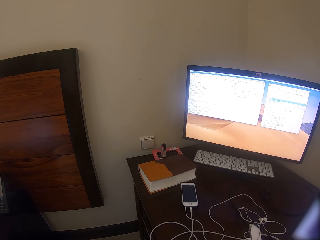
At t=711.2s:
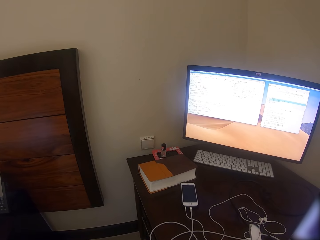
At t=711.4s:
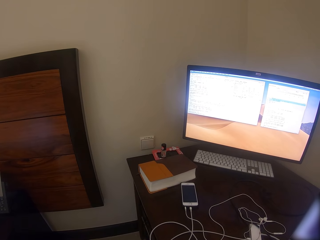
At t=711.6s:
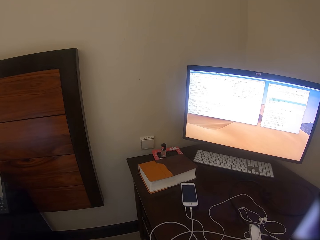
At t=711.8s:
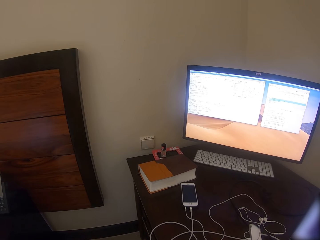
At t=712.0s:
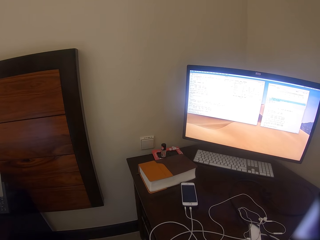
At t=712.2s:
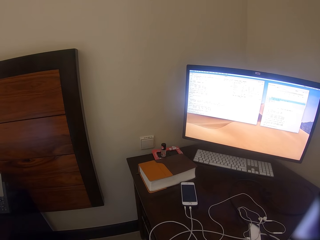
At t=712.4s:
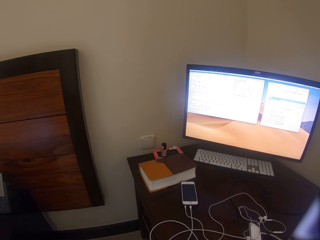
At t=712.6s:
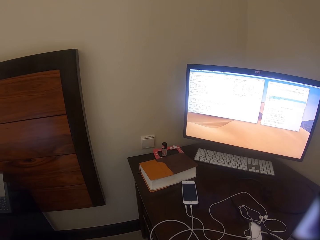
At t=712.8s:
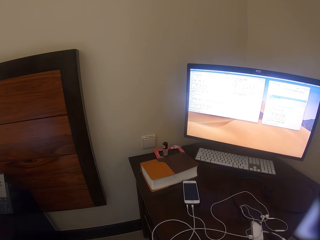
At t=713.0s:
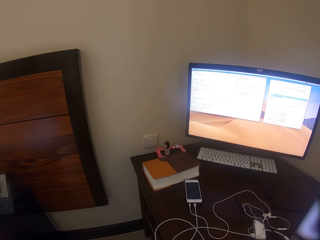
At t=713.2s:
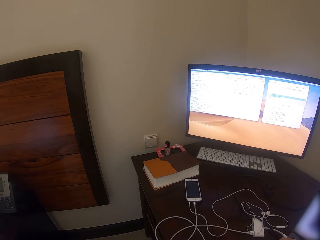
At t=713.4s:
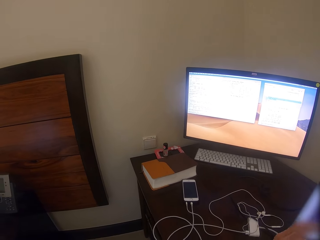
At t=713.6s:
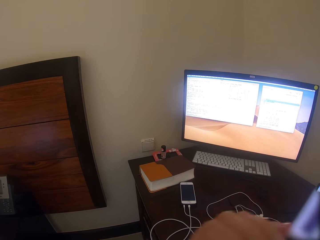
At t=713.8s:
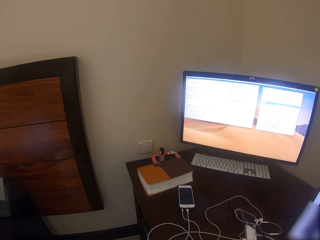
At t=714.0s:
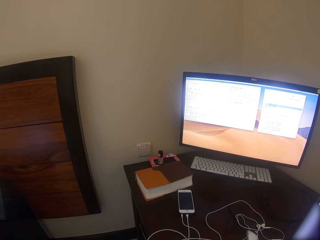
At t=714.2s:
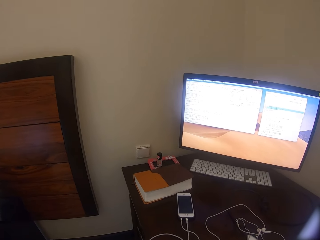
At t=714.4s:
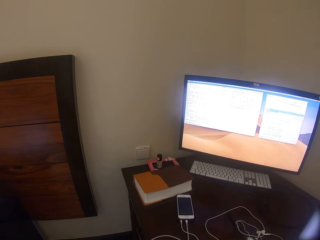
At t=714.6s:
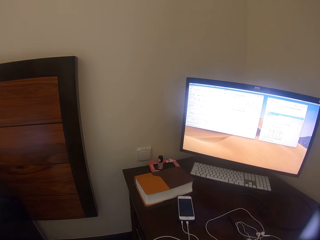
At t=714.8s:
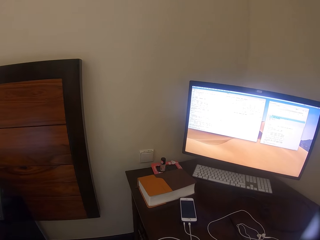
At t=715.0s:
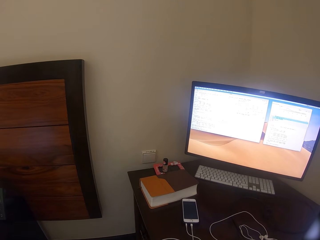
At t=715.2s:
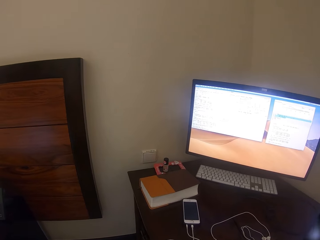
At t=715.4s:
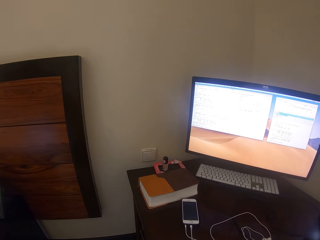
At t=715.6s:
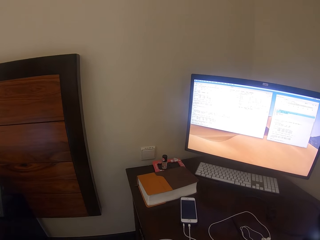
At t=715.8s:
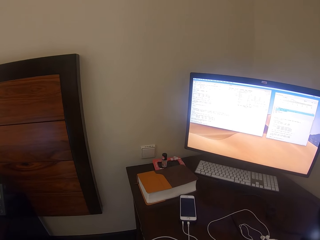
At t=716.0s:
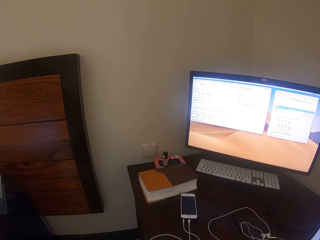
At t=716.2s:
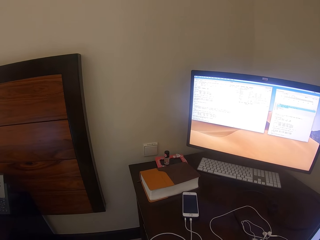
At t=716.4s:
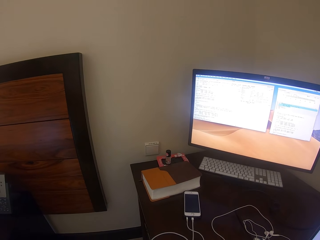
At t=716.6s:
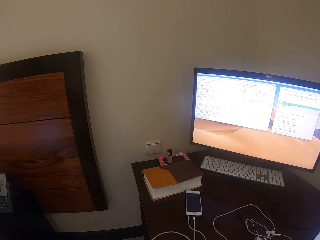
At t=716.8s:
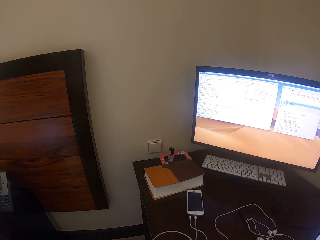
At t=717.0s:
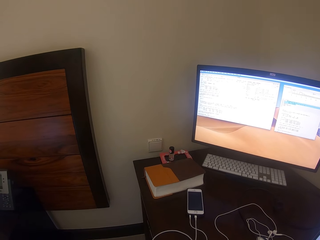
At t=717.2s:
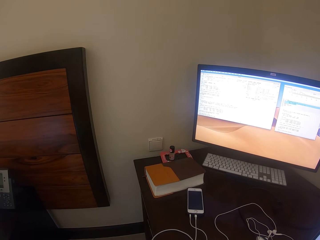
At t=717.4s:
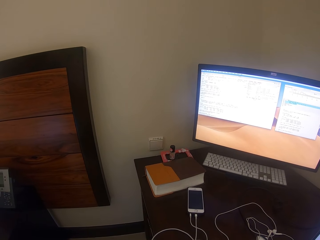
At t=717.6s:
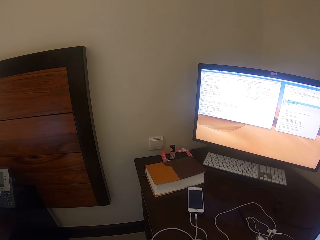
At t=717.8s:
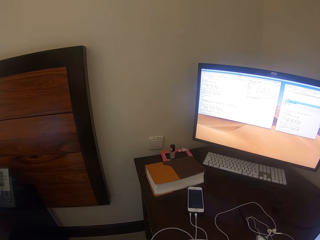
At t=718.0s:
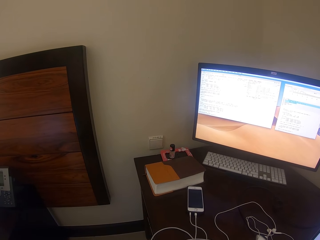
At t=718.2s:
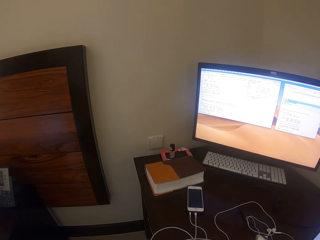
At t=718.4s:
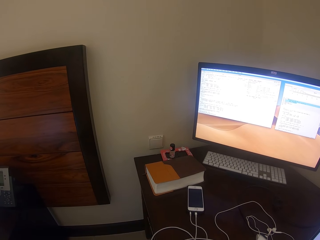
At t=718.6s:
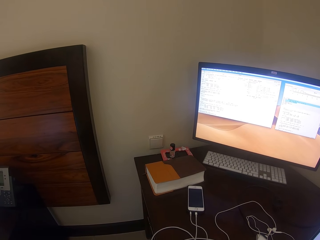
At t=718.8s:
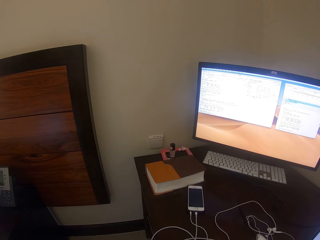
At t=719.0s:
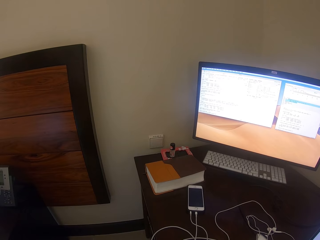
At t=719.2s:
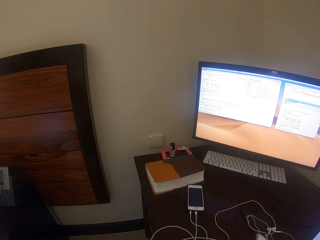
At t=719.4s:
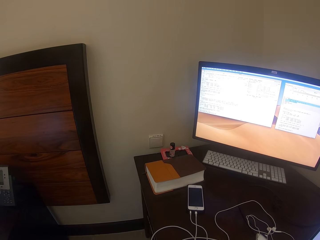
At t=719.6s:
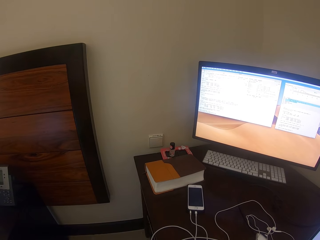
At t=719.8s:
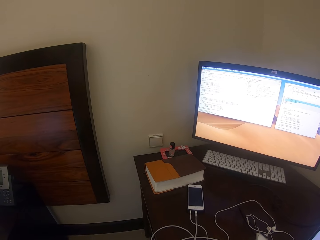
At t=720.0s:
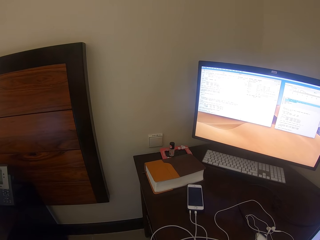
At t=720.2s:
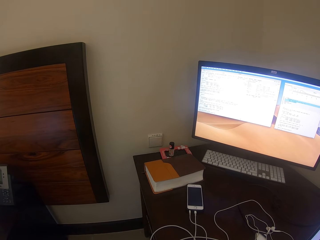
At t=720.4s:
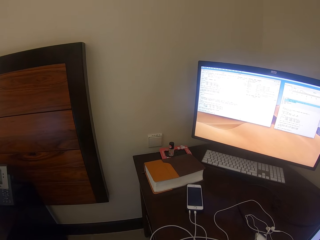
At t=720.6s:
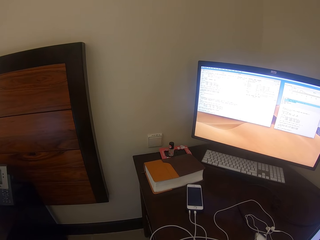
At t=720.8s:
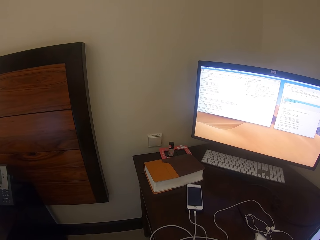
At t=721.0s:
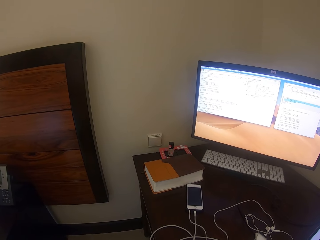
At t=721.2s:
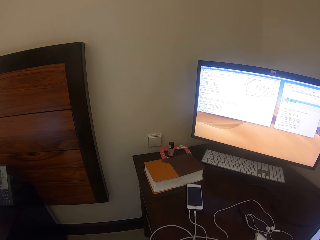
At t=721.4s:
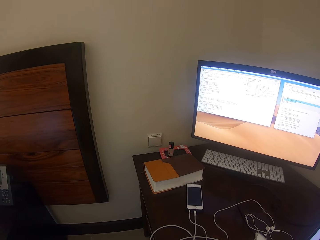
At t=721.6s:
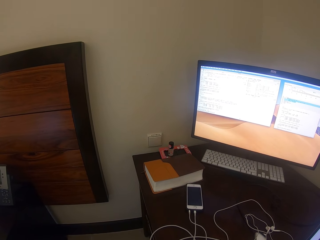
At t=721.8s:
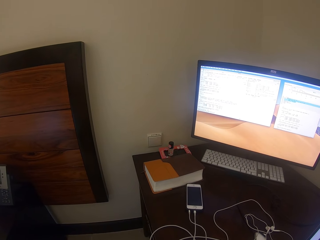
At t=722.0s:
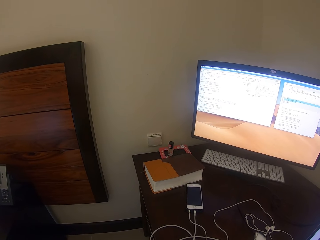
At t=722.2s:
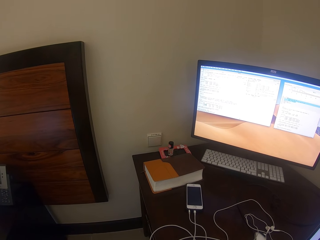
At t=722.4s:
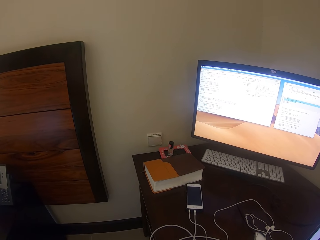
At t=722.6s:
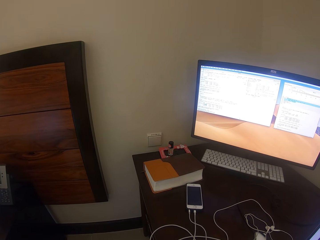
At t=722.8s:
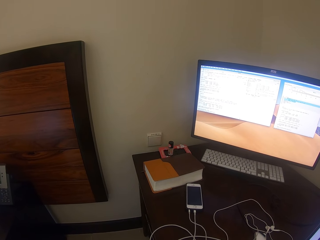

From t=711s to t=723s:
The camera wearer moves the hands. They look around.

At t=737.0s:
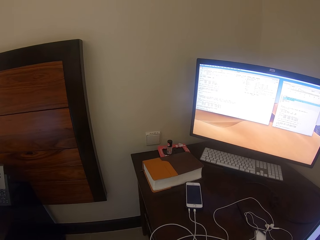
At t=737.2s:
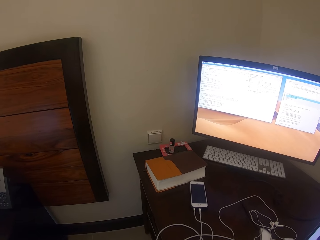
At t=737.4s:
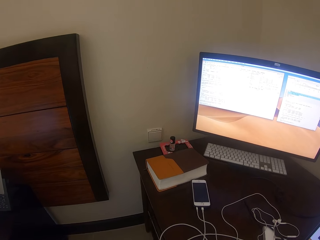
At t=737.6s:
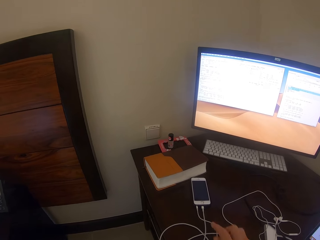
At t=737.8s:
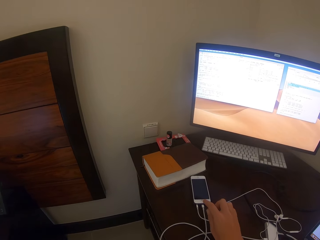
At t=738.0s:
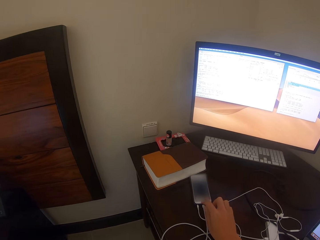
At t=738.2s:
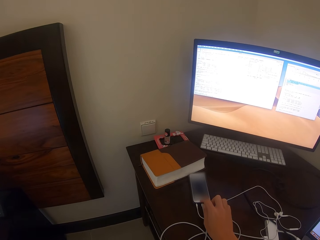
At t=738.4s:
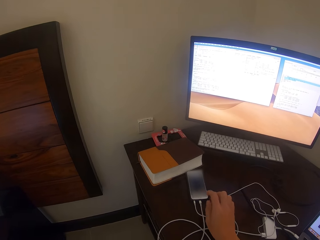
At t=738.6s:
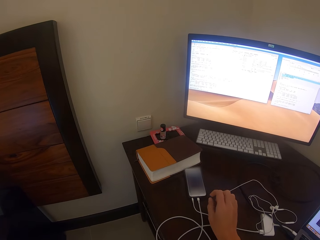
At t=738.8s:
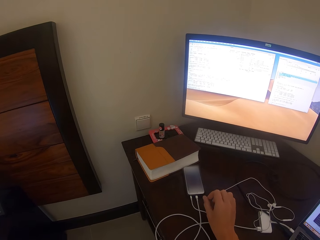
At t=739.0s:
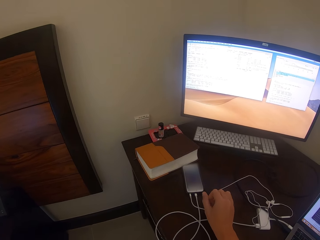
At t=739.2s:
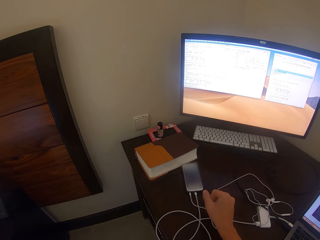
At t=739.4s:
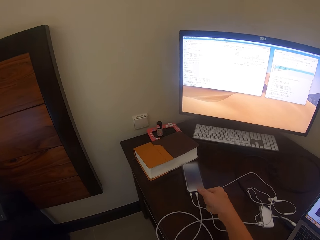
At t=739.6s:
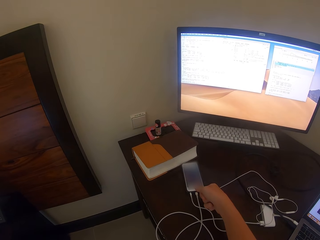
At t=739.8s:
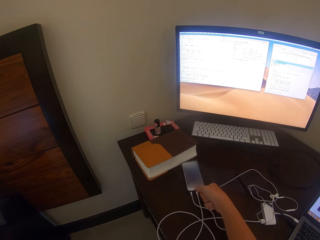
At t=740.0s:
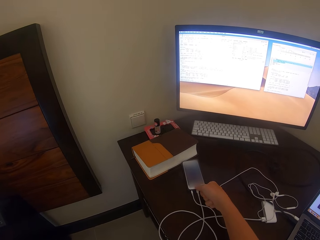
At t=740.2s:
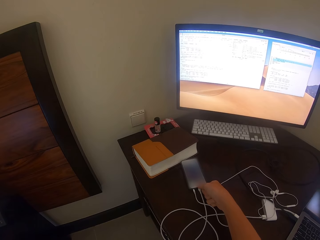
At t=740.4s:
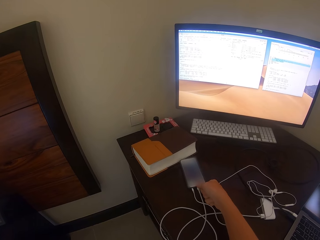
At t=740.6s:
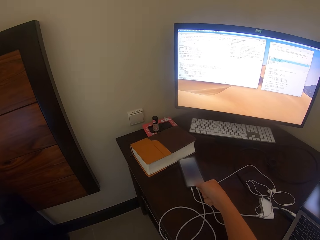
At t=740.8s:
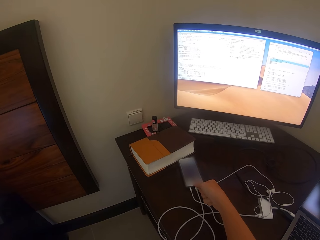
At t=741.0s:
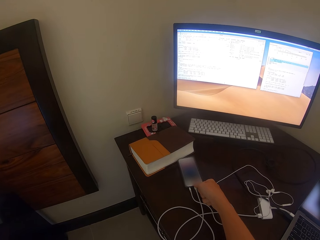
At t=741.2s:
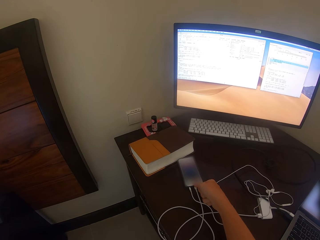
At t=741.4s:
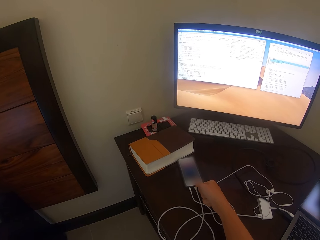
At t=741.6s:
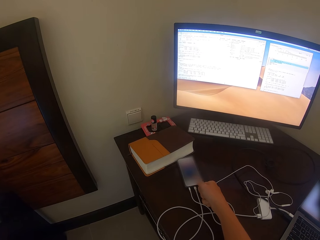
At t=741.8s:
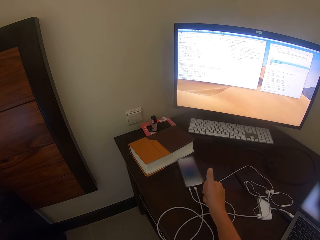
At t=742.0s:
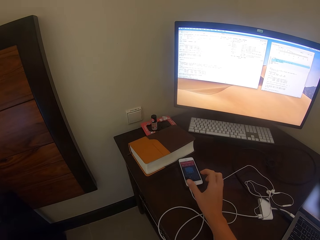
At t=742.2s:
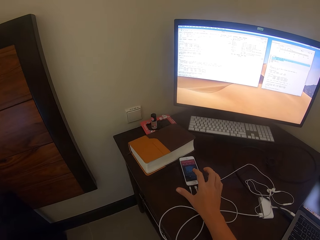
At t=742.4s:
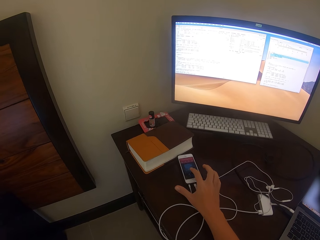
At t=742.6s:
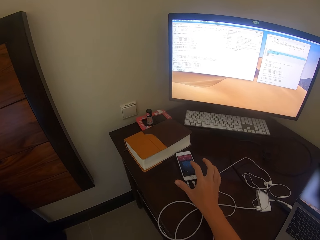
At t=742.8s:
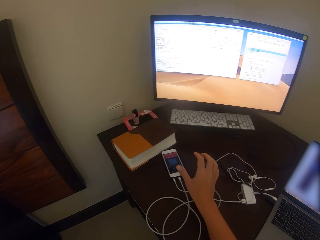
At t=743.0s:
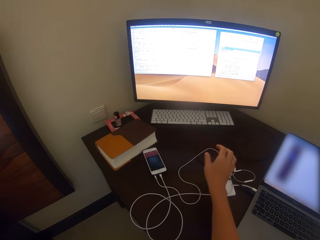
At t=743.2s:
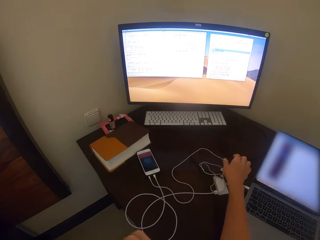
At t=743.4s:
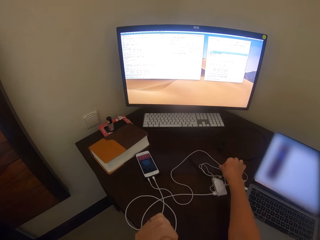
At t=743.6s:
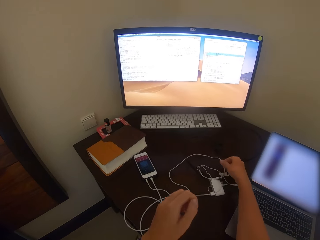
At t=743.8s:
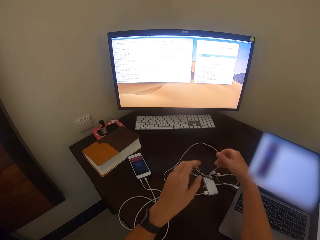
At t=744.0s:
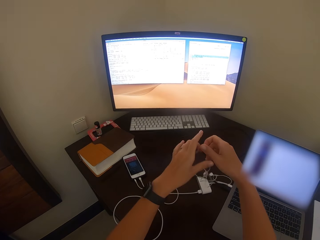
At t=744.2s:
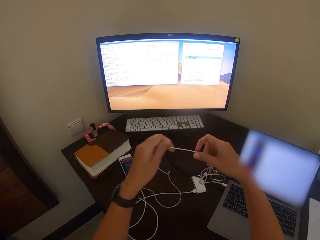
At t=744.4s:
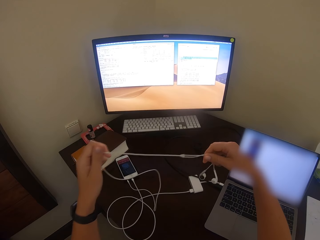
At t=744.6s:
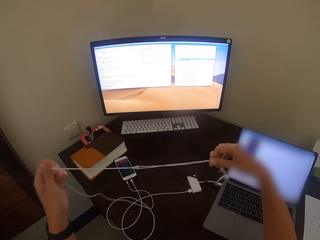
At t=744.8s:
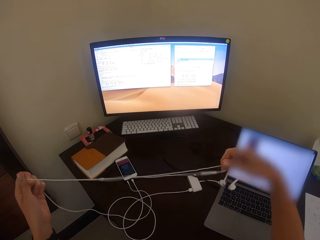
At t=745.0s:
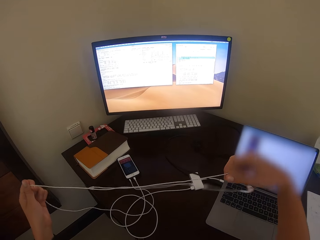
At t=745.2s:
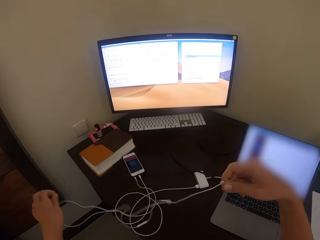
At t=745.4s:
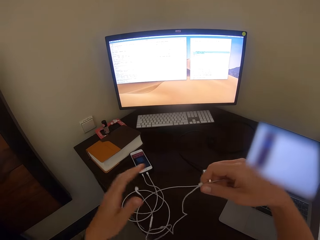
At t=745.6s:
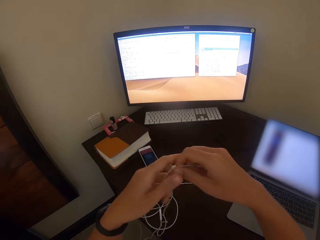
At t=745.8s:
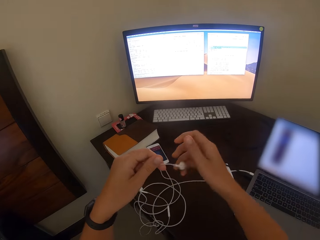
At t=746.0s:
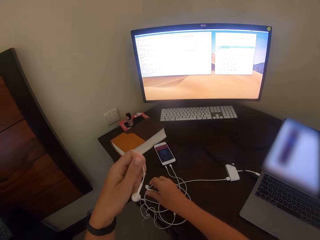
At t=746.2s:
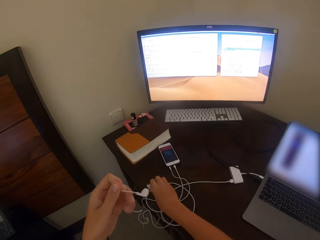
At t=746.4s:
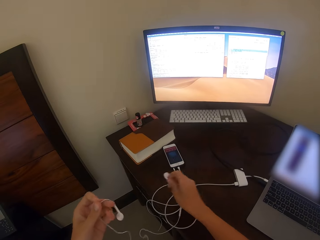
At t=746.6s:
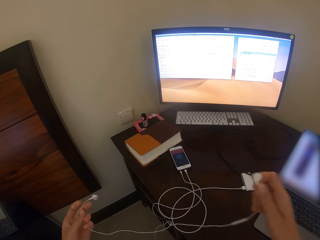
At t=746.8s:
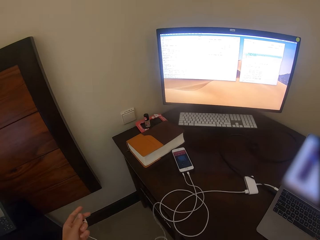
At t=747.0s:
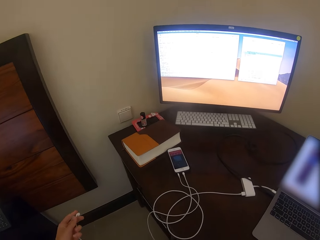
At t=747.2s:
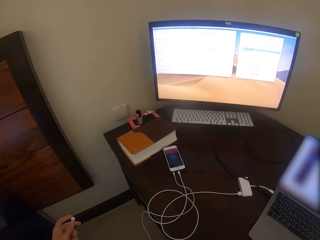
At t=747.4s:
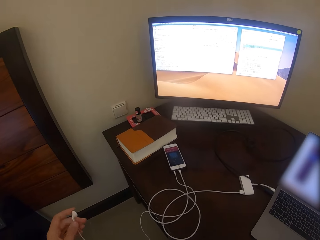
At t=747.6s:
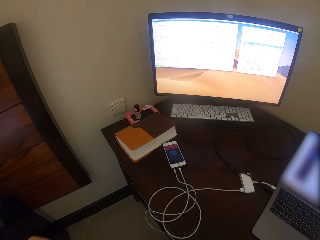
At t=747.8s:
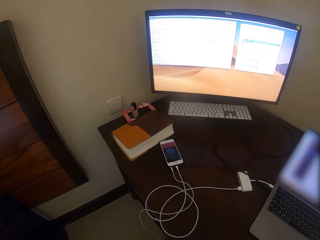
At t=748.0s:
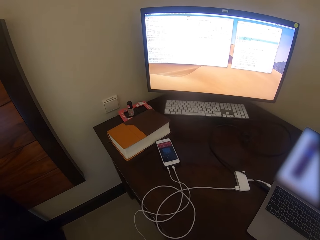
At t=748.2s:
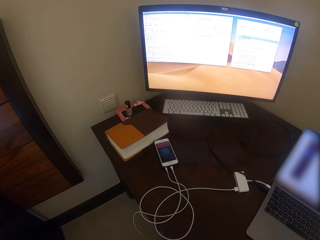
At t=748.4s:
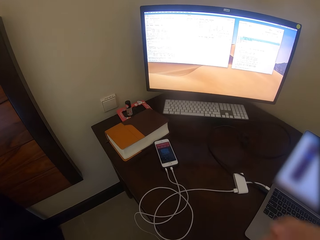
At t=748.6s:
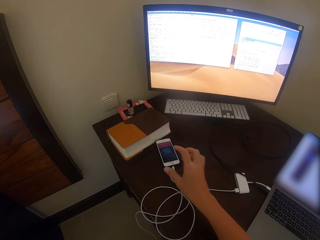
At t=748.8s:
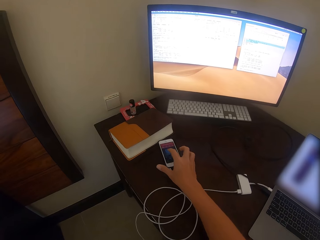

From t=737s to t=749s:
The camera wearer touches the phone with her right hand. She picks up the earphones. She puts the earphones in her ears.
